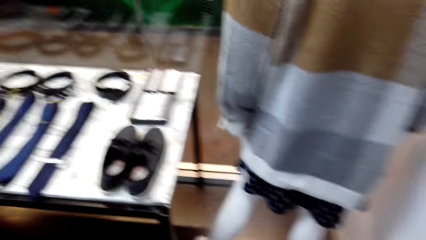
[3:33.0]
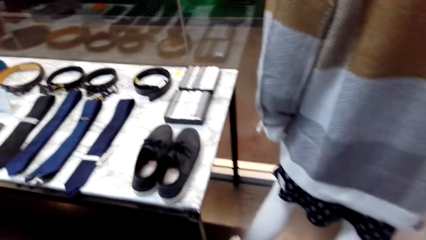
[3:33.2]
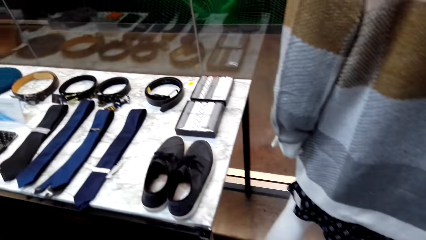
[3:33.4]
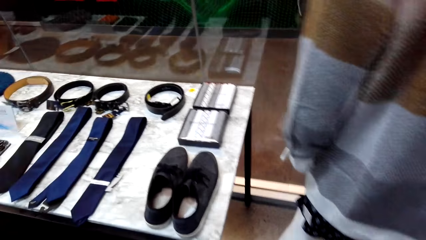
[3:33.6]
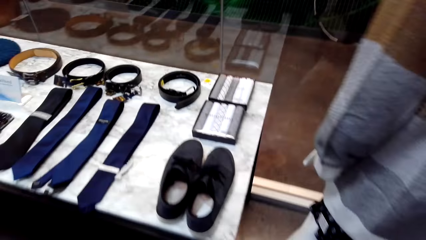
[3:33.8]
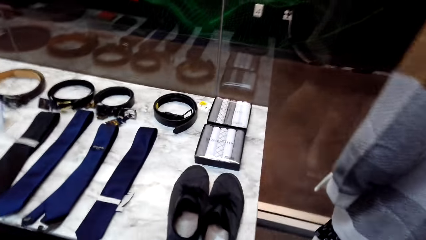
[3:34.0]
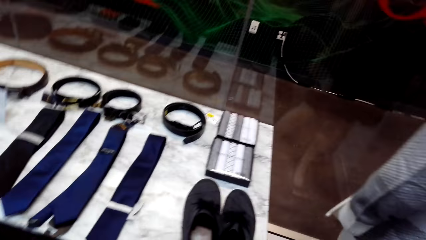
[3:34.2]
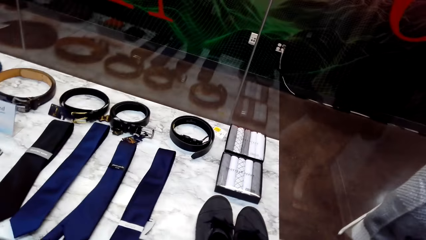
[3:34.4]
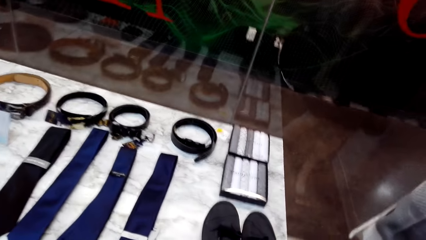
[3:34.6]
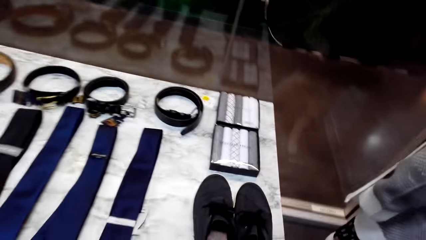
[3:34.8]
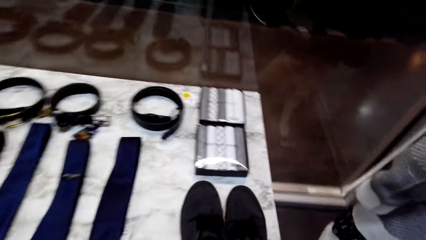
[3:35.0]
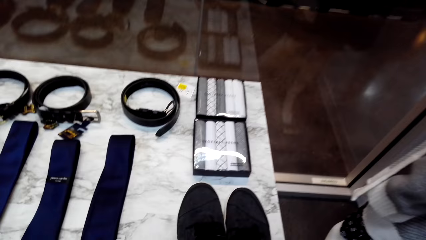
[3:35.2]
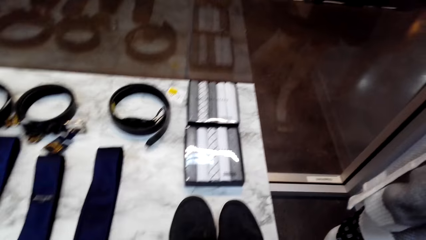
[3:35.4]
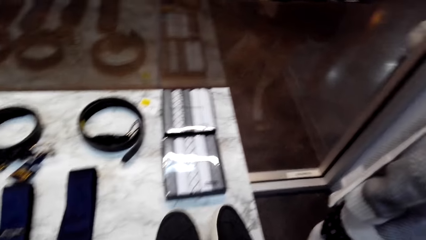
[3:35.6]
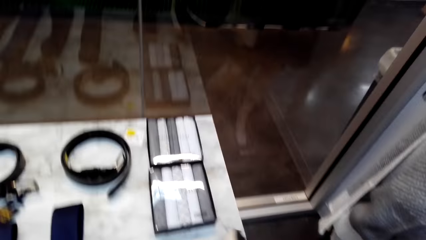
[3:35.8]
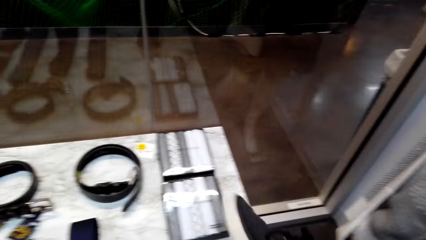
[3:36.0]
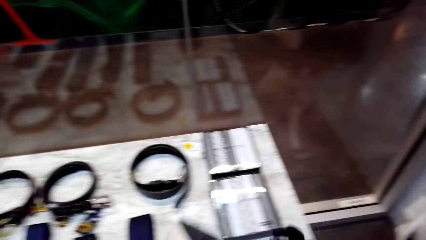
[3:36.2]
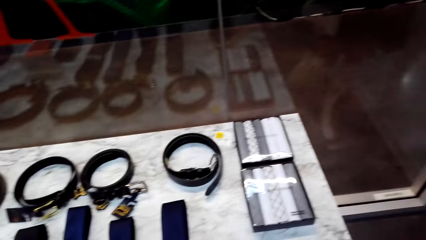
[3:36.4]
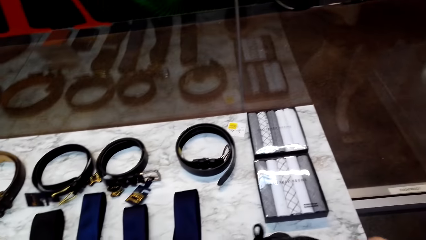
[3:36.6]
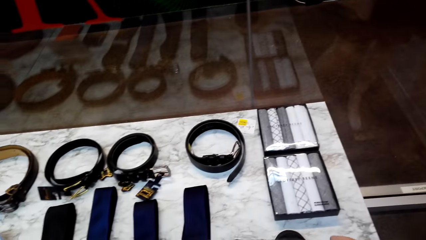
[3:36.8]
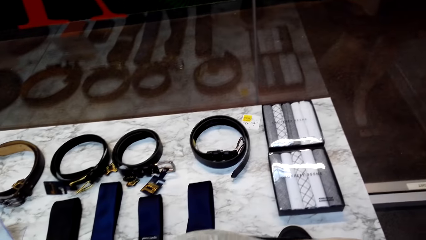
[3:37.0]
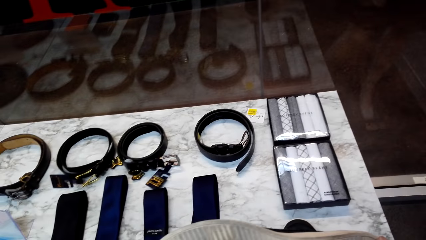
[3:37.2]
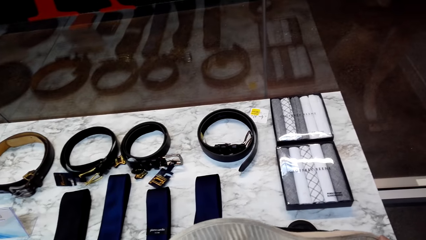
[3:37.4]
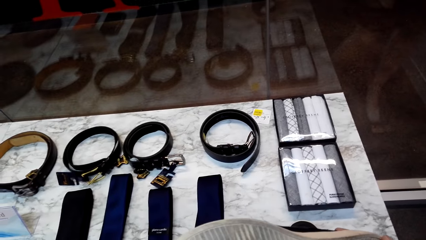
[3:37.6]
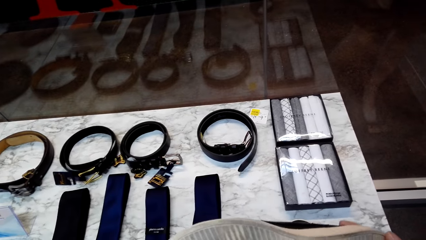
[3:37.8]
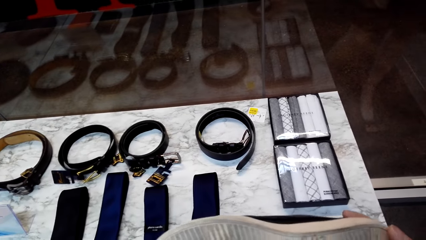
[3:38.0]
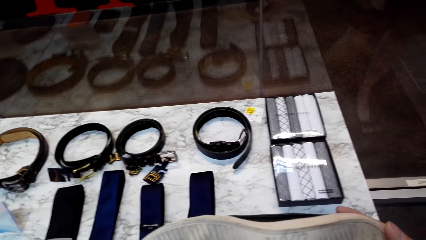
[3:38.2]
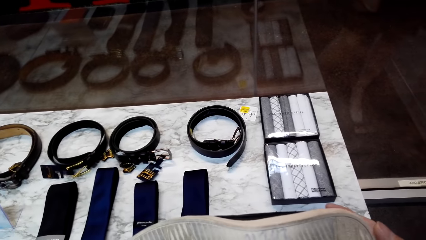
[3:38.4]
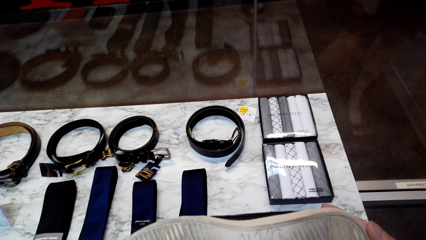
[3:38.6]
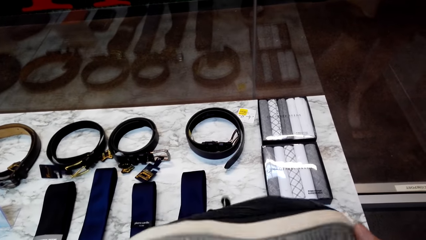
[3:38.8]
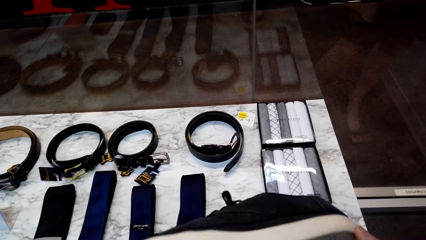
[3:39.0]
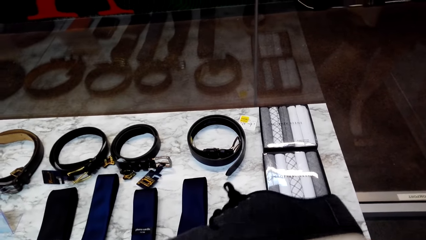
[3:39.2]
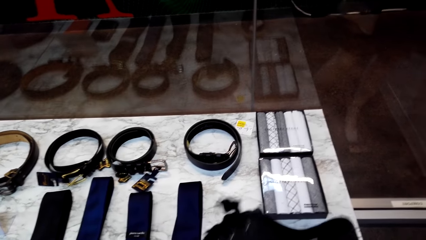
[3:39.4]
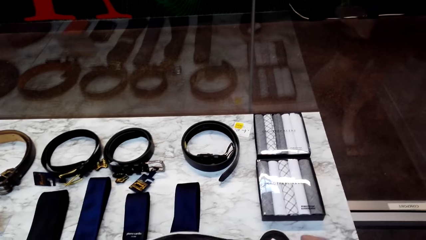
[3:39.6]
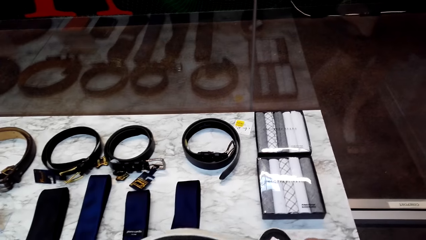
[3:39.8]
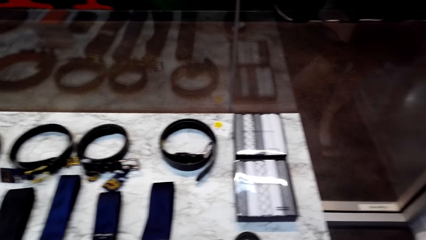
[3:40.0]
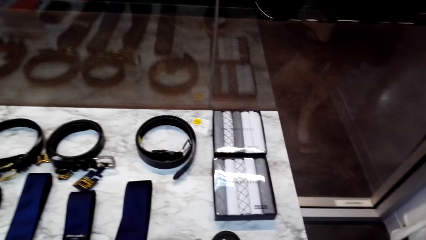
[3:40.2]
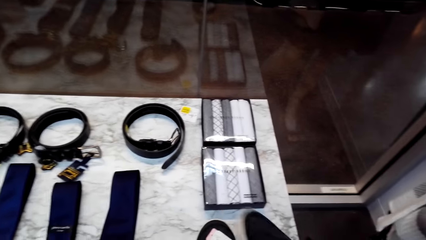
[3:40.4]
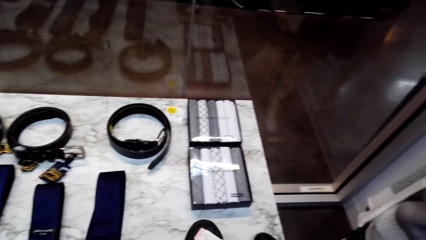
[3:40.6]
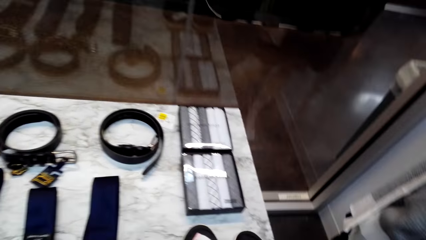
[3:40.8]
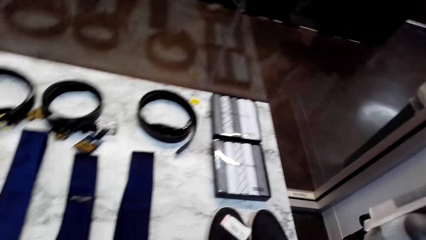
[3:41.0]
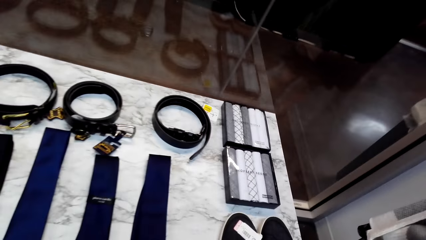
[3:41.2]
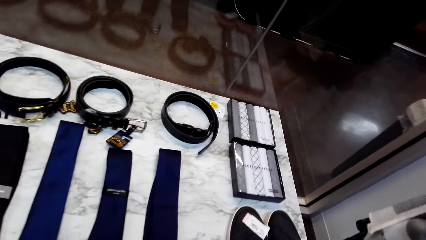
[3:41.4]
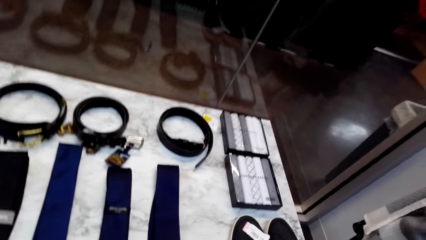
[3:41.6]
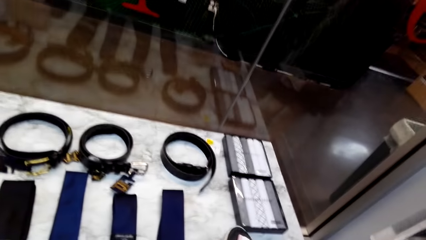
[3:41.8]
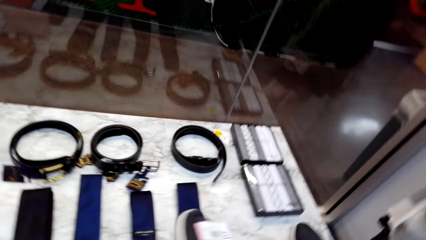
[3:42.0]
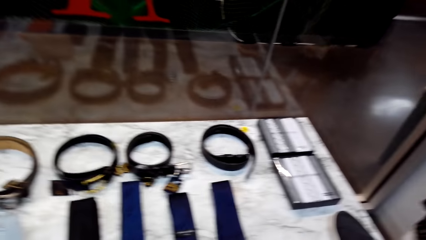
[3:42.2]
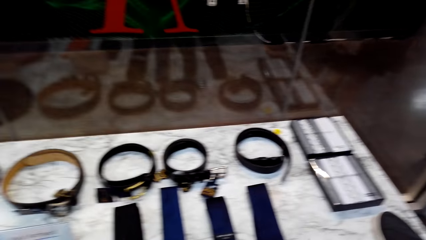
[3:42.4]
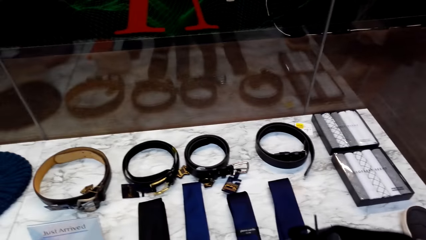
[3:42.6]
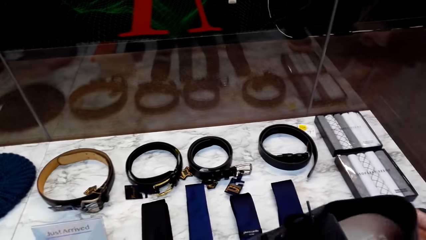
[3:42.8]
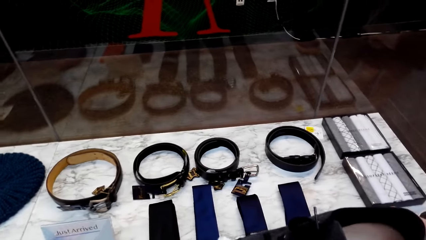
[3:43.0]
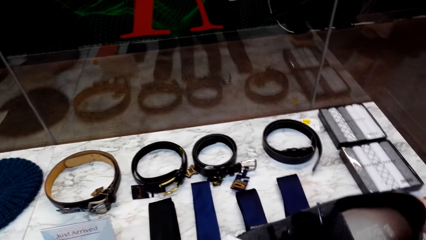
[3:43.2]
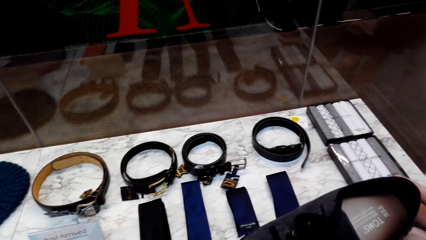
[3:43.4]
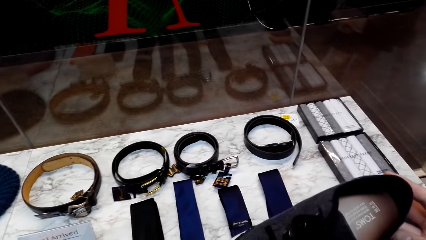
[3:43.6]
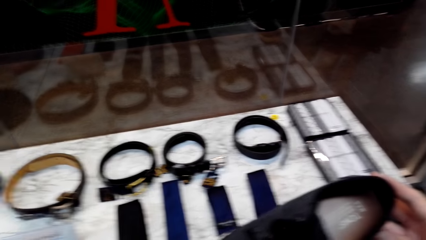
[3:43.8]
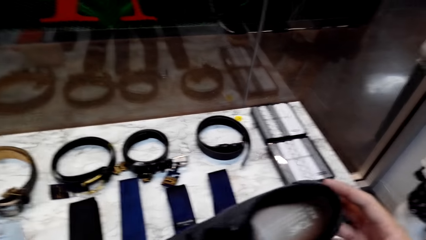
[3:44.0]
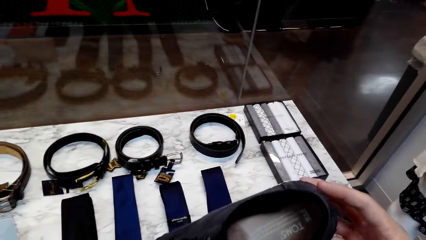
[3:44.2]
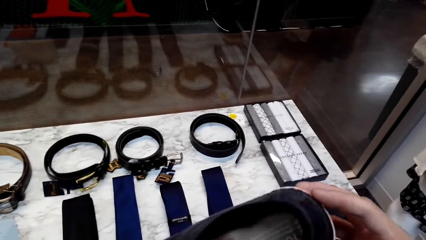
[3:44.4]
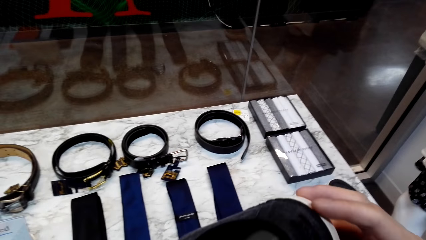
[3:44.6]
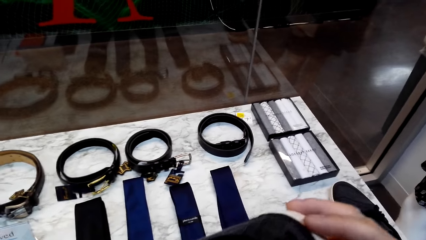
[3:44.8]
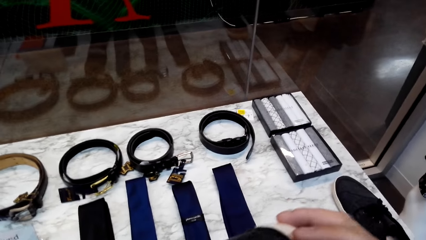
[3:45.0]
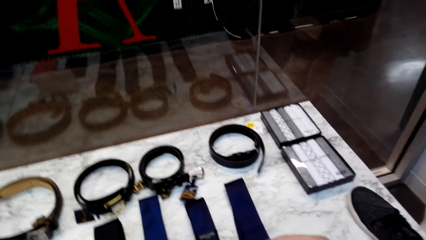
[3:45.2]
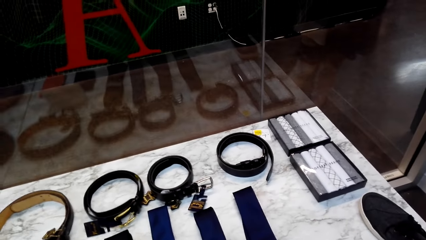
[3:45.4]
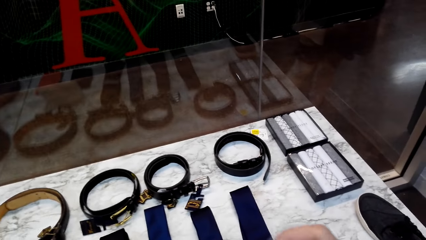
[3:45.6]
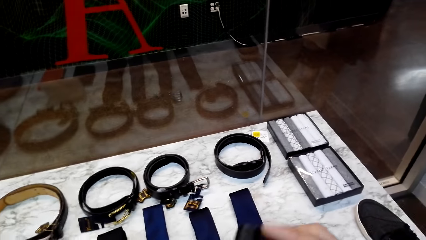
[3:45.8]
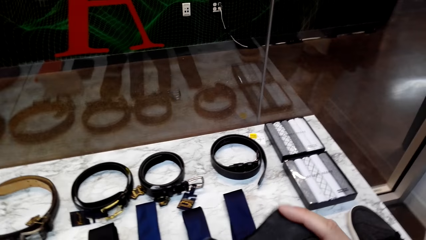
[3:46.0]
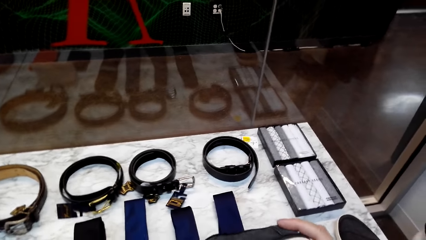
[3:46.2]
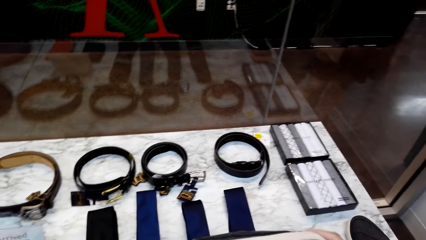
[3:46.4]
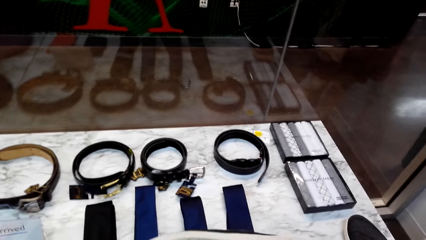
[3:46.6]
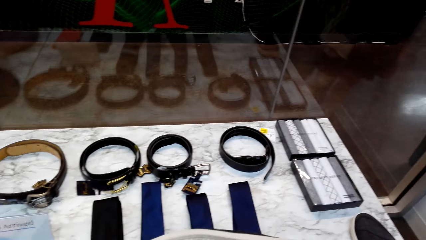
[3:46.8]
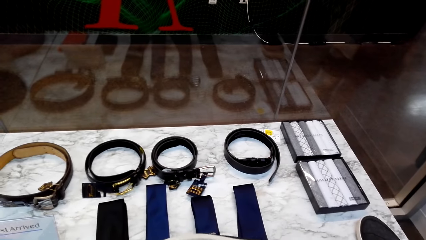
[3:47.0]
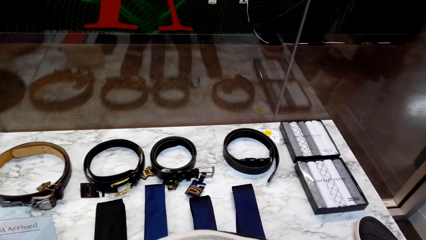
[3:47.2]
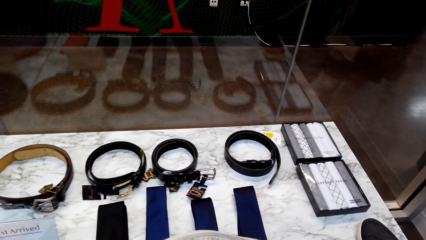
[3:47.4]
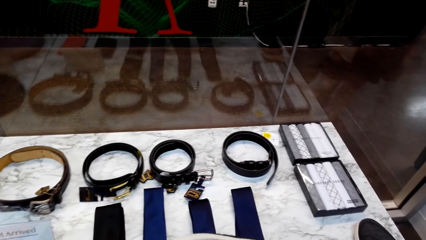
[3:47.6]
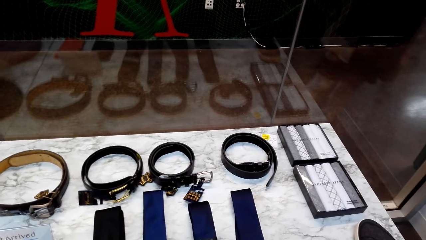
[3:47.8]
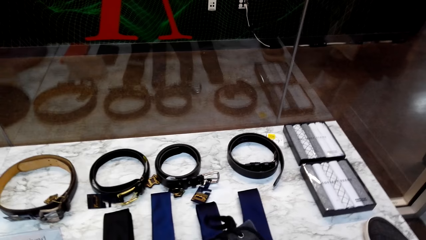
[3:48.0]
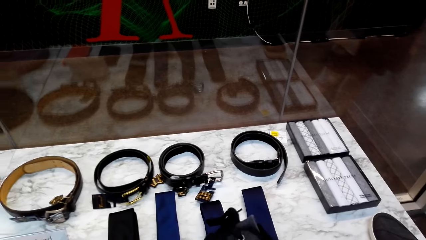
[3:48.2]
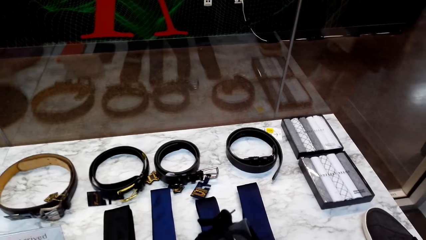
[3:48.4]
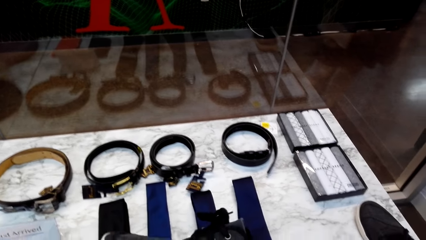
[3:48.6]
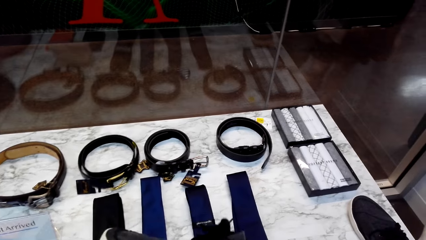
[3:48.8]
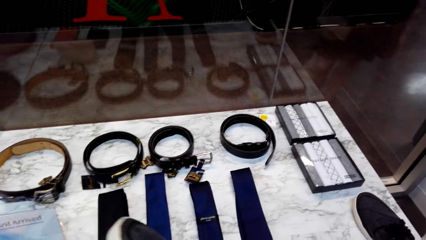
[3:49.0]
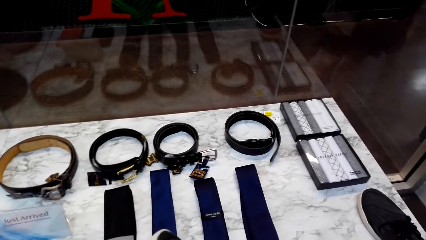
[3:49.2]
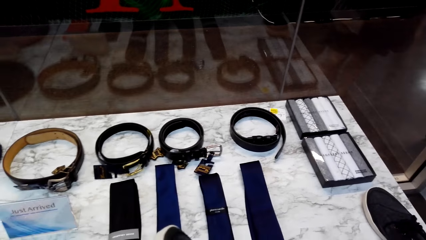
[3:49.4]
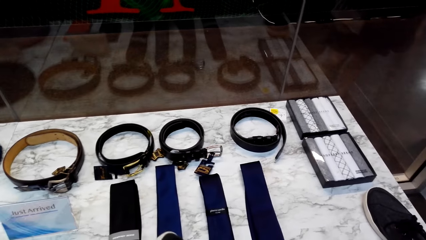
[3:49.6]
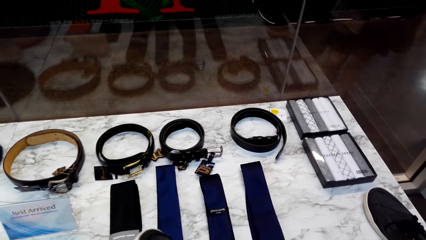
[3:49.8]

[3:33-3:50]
The camera wearer picks a shoe from the table. They hold the shoe on the table. They put back the shoe on the table. They pick a shoe from the table.
